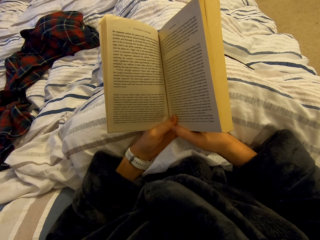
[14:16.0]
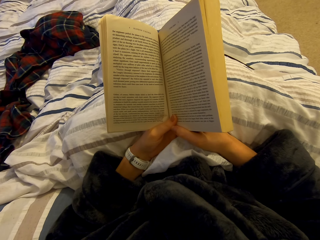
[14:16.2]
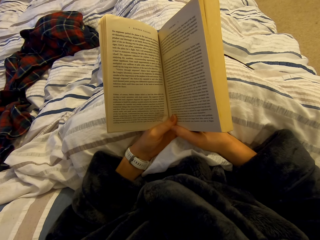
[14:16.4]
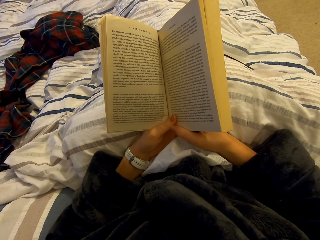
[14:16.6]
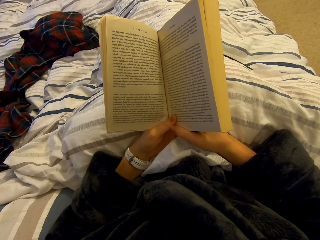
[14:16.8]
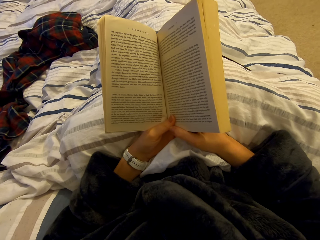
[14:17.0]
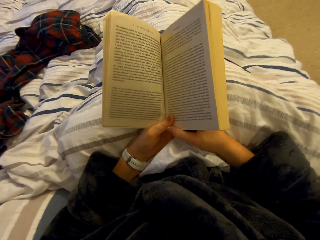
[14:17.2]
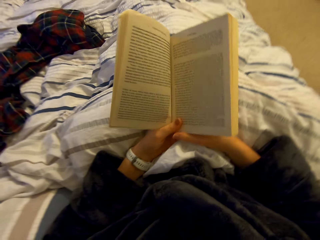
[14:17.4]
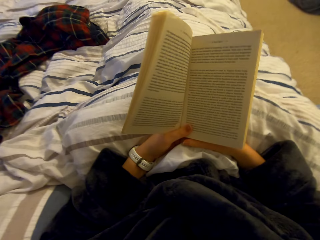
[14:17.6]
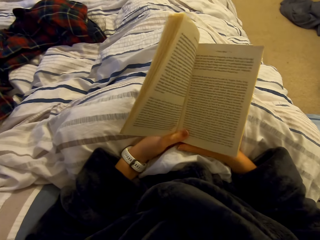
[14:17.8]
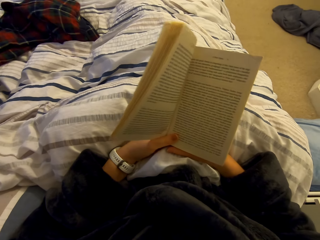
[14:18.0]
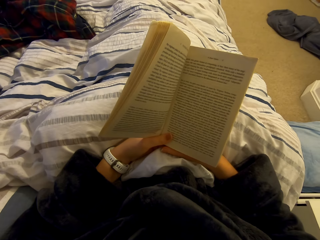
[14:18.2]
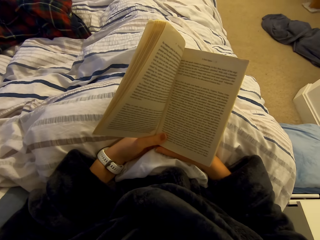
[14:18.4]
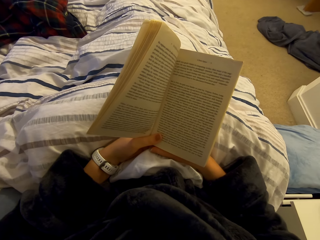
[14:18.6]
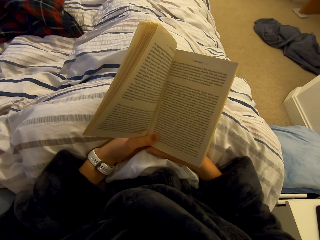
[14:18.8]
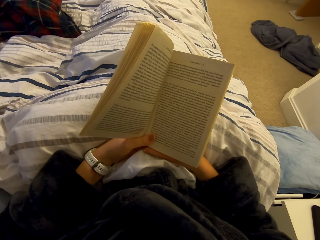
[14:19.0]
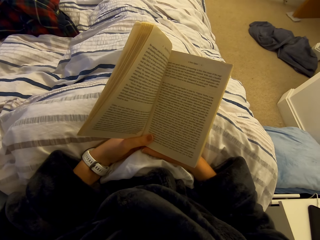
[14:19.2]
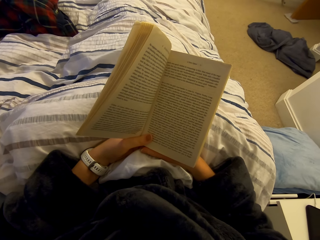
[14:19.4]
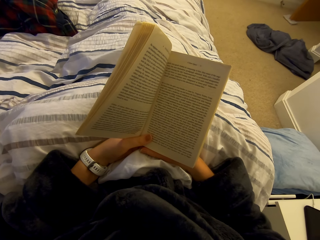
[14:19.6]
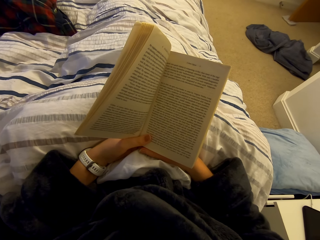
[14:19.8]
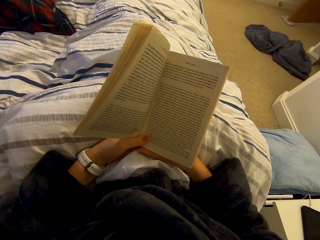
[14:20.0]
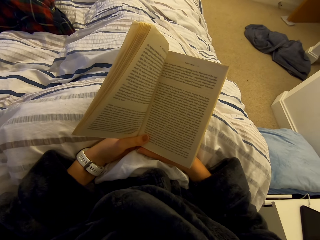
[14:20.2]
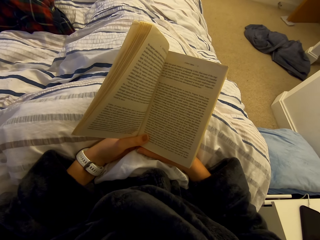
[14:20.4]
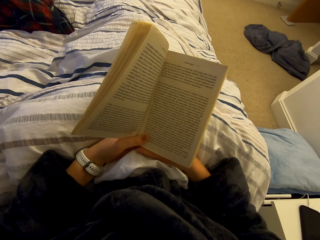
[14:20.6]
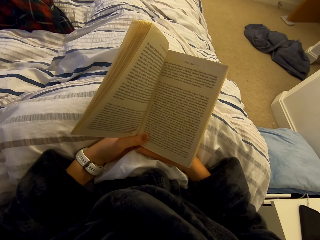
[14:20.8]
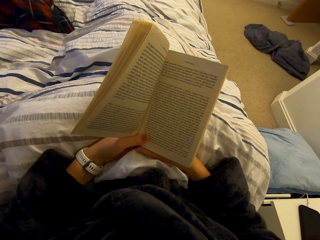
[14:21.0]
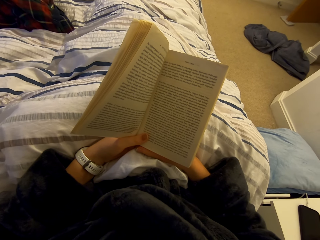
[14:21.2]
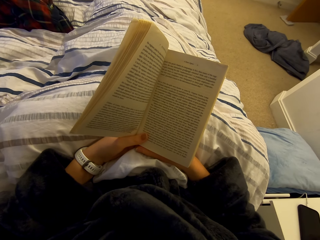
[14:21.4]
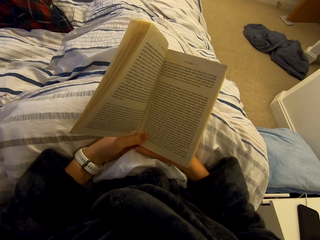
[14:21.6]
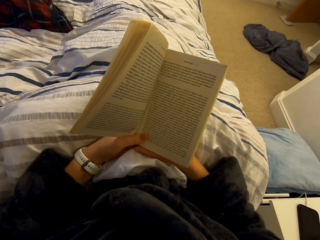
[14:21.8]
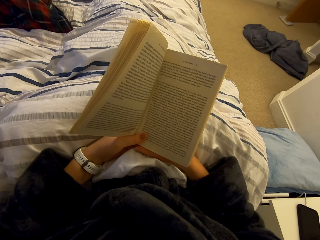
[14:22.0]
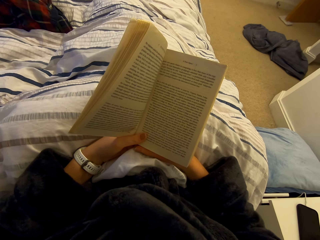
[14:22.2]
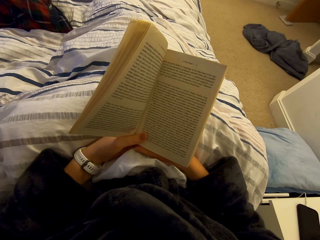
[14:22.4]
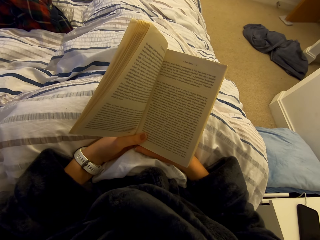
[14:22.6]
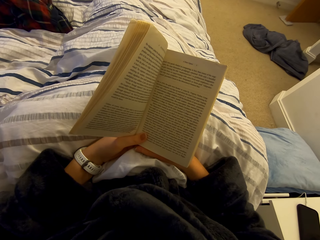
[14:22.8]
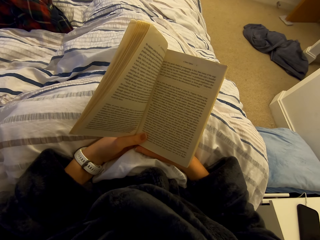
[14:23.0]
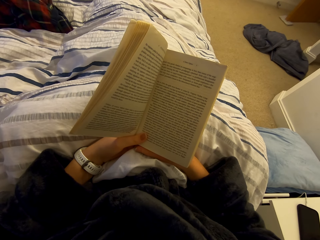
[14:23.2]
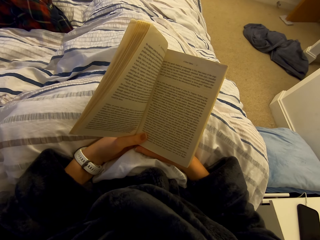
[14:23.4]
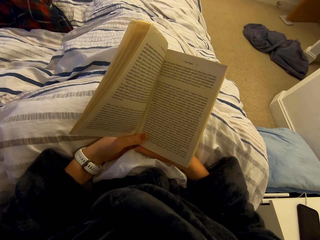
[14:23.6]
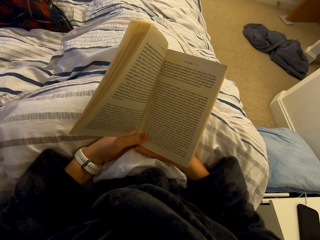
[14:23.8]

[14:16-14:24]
The camera wearer moves the book. They read the novel.

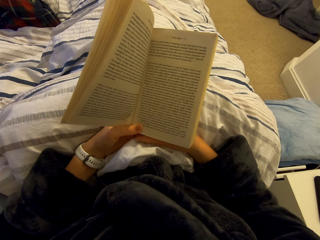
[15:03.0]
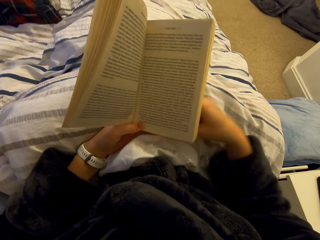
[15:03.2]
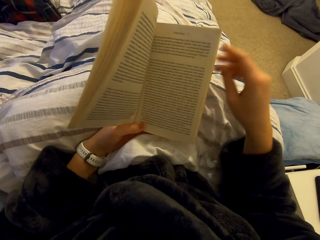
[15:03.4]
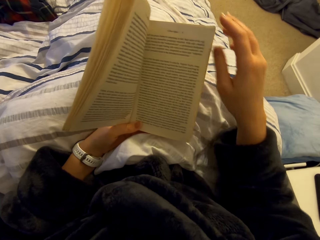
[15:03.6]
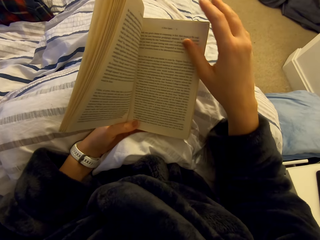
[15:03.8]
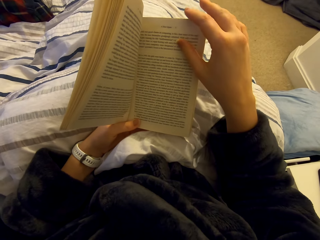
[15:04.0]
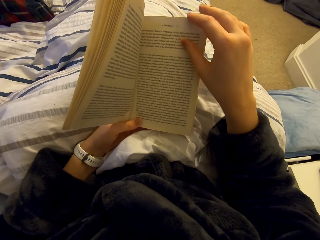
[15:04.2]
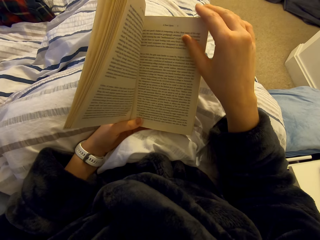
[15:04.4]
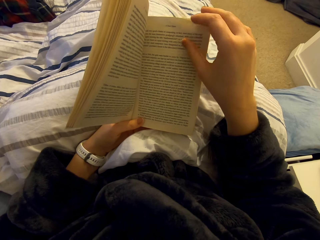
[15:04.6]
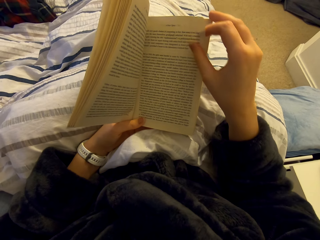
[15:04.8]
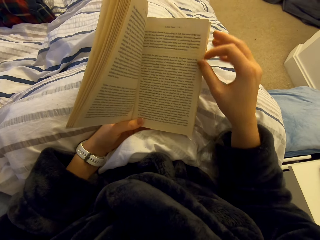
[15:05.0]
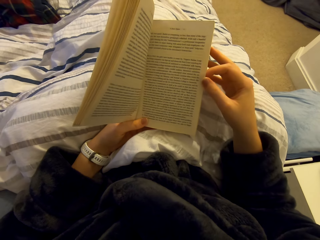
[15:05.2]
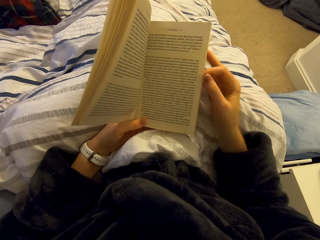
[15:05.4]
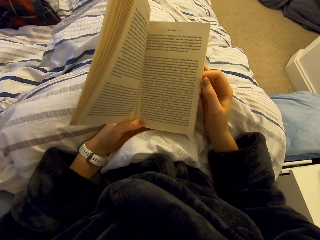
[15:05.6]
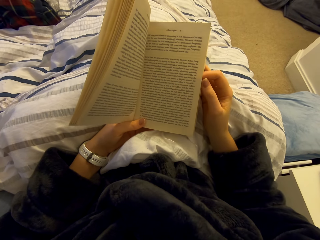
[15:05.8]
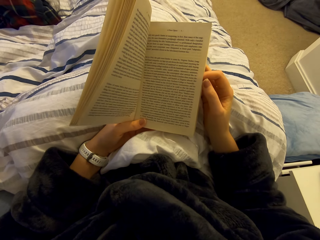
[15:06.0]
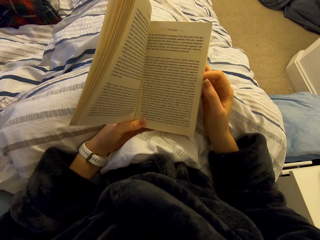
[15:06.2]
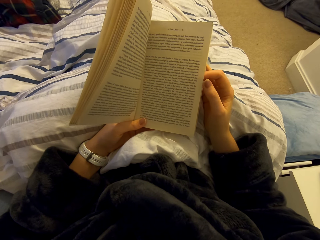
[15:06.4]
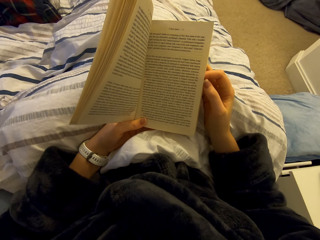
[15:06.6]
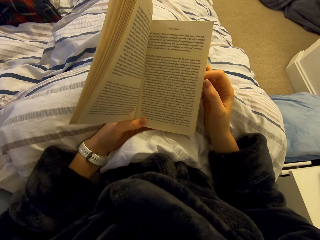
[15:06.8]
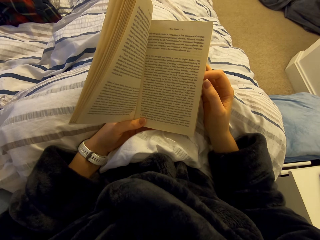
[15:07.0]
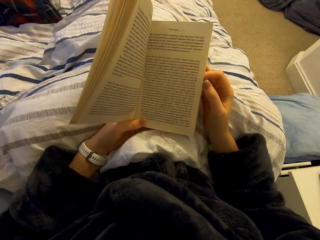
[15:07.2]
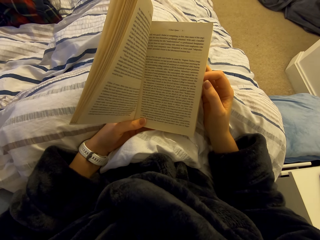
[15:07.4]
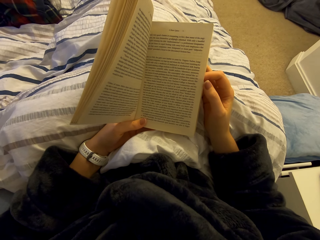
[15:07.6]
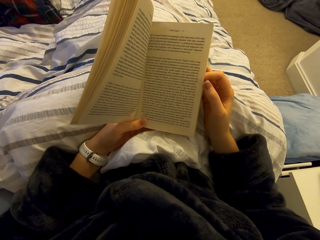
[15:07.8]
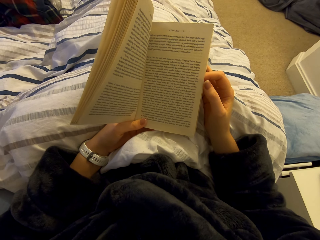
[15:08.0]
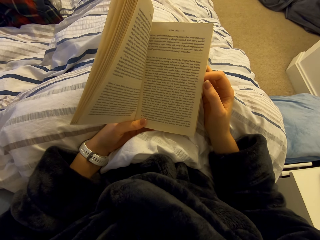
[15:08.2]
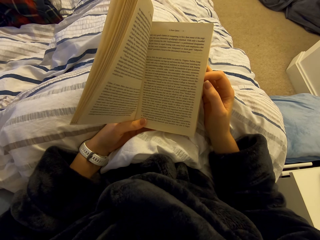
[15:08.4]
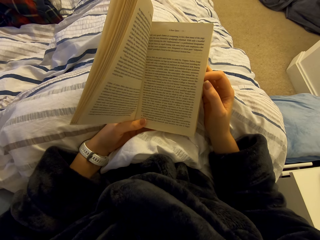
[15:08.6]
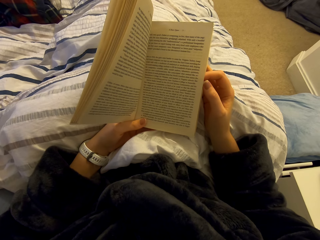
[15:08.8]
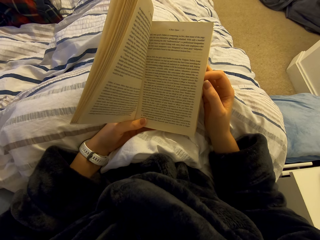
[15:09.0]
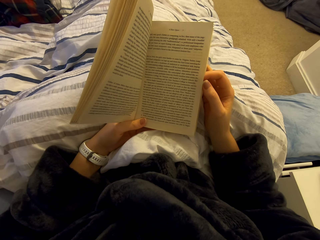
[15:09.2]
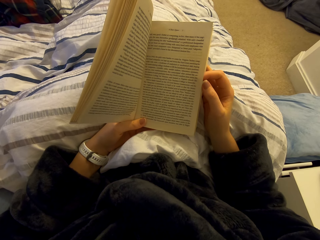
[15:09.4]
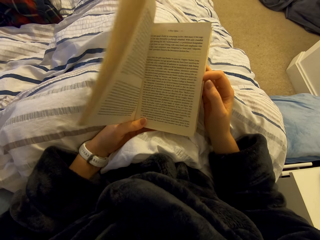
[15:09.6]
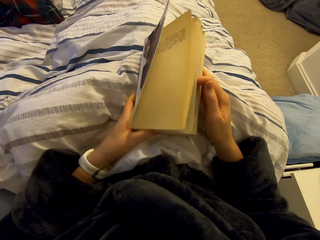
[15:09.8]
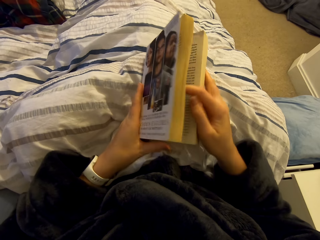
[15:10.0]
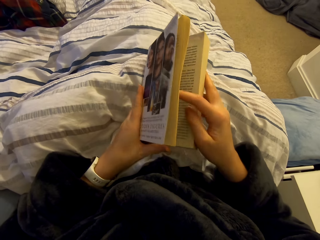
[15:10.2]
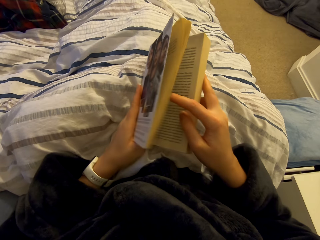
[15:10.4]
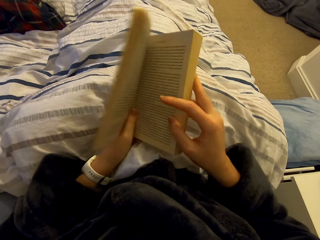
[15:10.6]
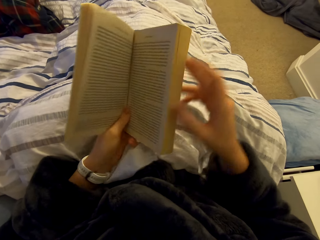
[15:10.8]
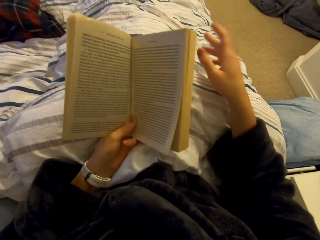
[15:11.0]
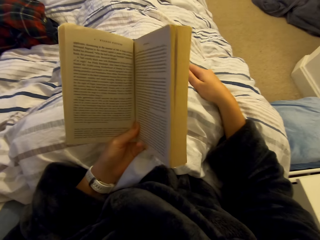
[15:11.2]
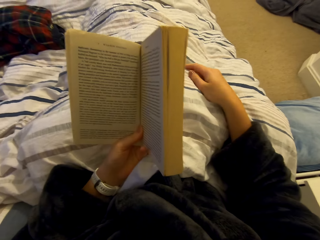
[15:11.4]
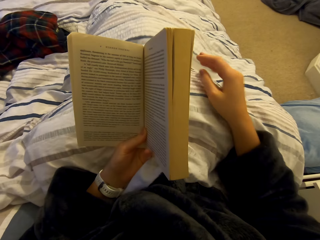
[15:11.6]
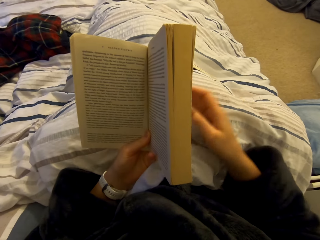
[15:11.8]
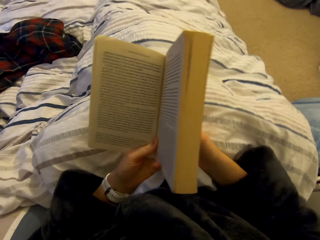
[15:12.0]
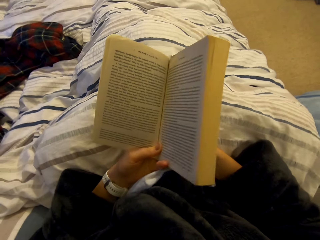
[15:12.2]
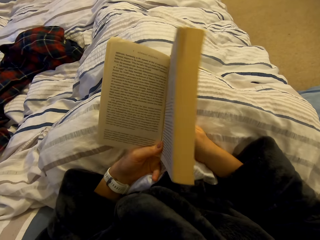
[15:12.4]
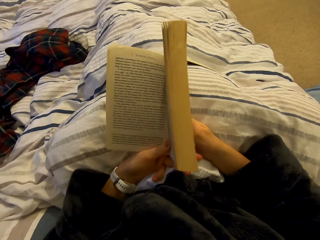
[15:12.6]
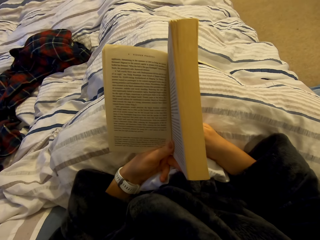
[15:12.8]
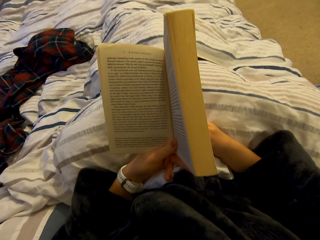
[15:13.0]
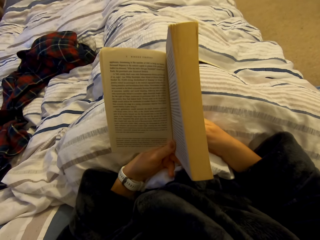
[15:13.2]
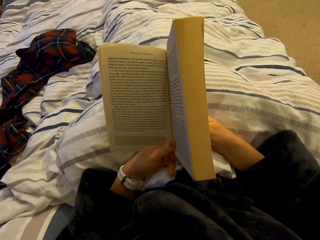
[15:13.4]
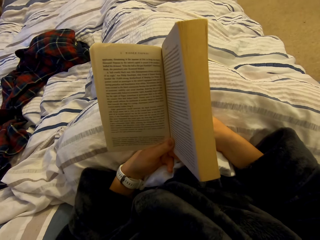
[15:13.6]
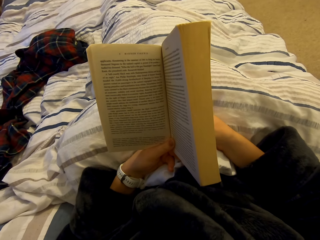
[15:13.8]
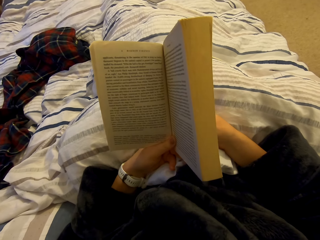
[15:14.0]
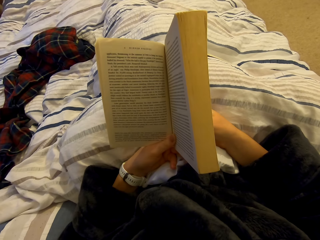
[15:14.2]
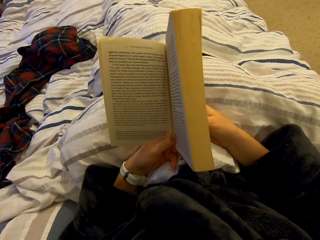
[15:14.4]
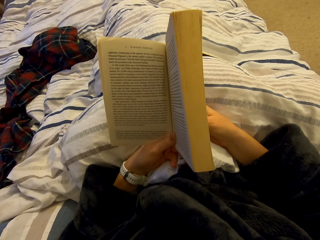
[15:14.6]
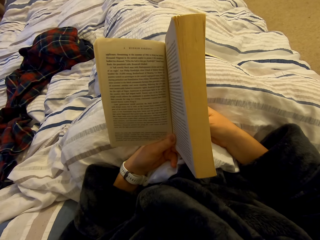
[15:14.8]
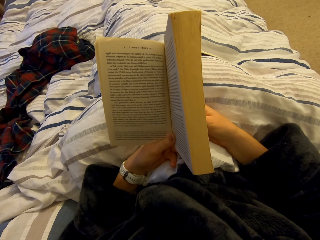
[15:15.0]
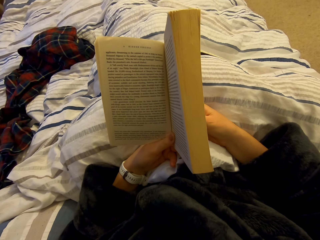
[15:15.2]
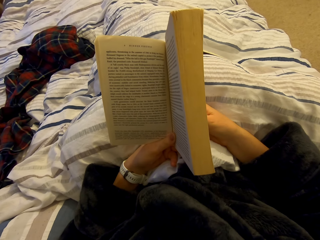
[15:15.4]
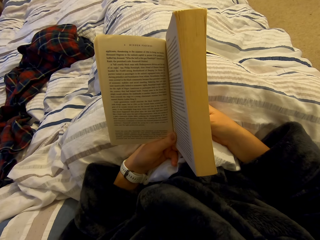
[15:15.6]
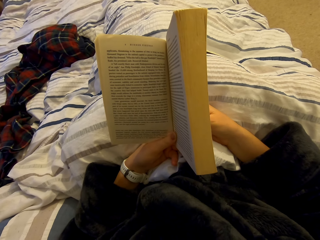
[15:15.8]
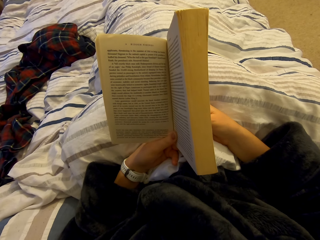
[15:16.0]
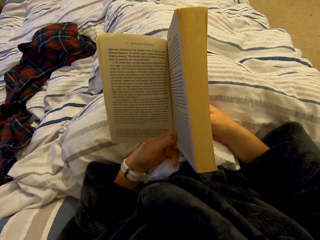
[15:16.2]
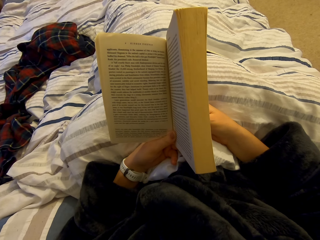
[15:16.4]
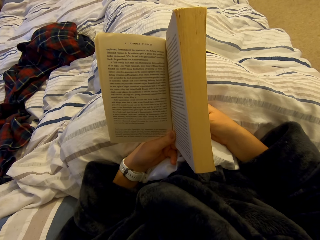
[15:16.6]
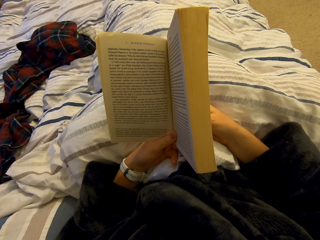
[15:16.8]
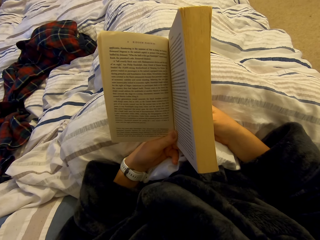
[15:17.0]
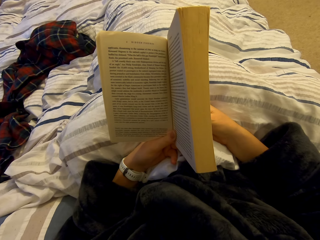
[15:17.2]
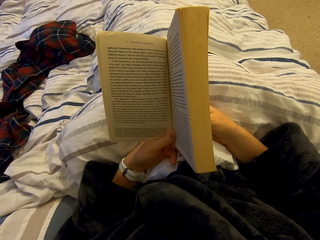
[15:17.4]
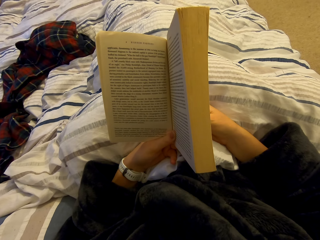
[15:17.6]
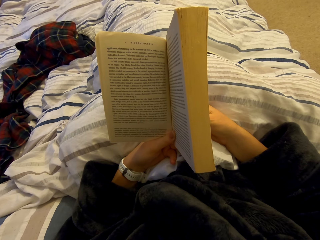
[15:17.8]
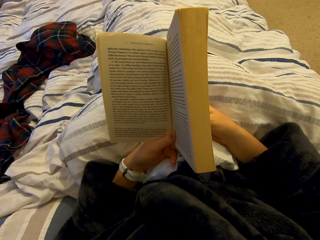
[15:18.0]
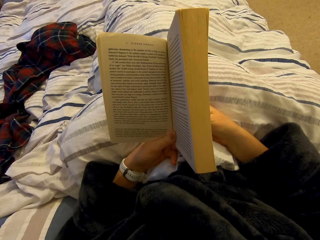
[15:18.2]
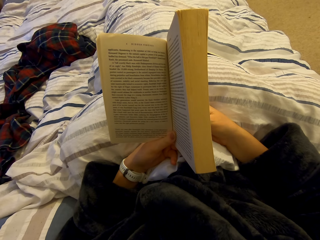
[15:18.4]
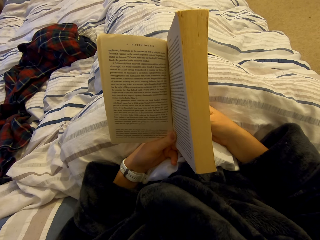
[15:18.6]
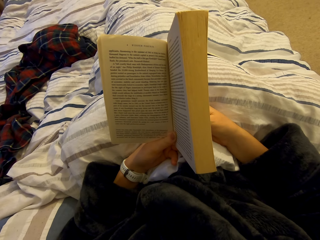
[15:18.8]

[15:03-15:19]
The camera wearer holds a book page. They read the novel. They close the book, open the book and move the book. They read the novel.
